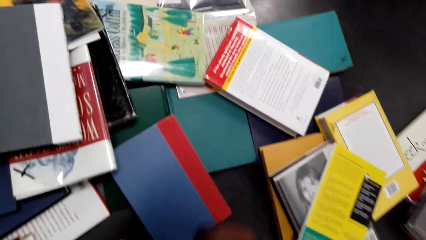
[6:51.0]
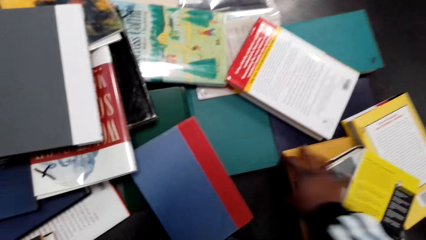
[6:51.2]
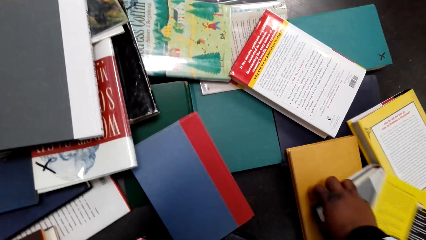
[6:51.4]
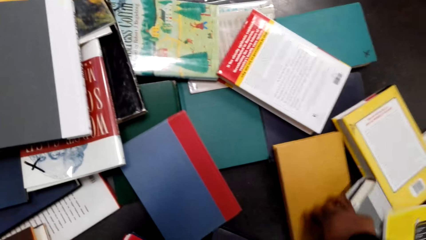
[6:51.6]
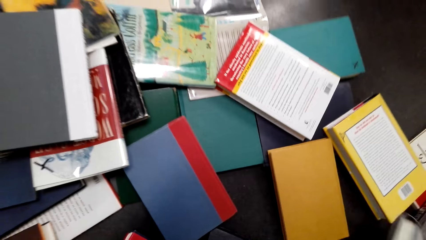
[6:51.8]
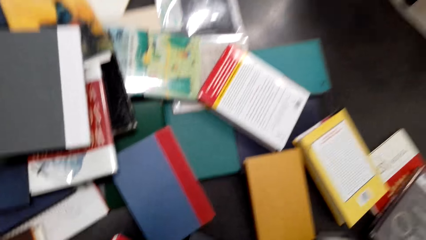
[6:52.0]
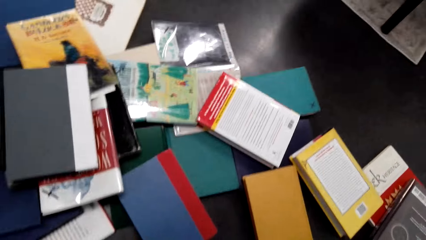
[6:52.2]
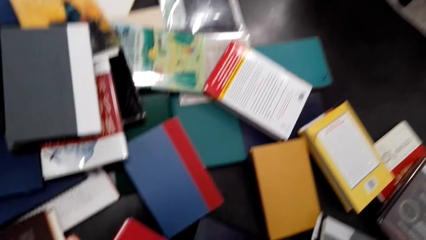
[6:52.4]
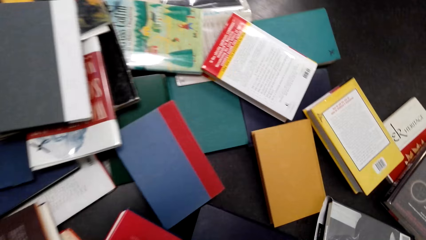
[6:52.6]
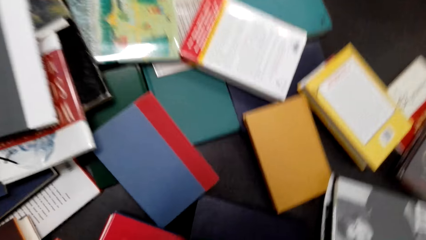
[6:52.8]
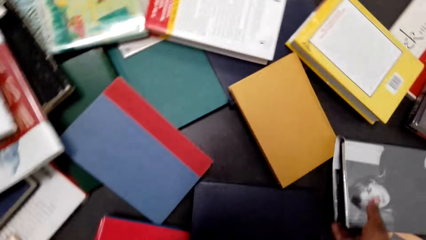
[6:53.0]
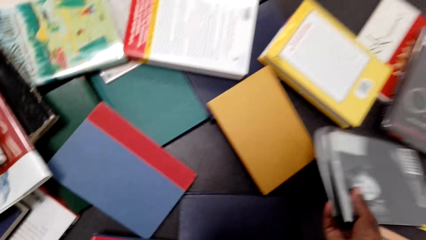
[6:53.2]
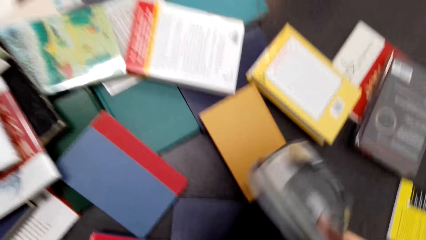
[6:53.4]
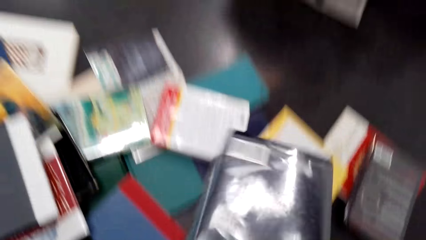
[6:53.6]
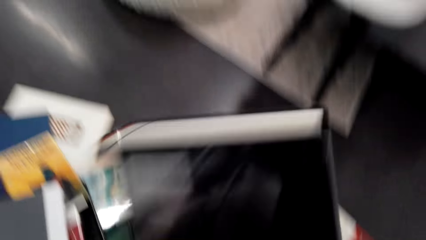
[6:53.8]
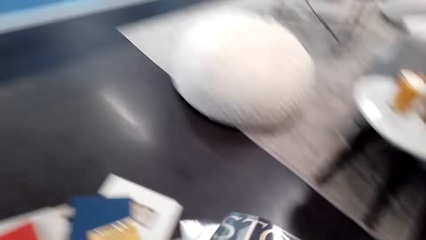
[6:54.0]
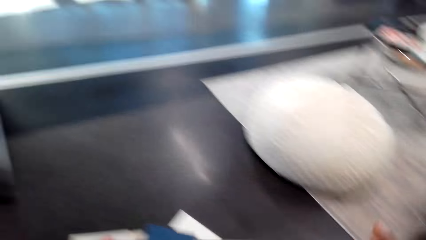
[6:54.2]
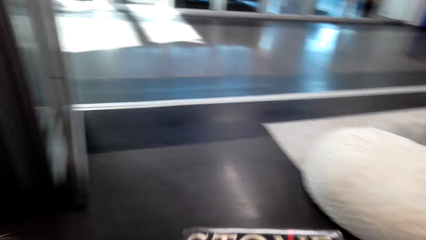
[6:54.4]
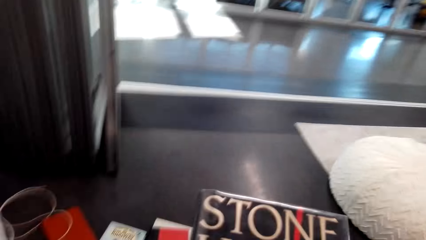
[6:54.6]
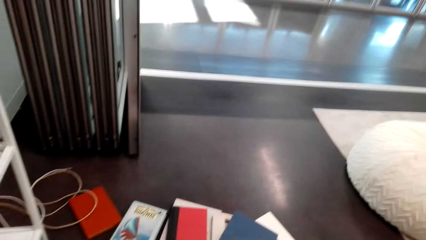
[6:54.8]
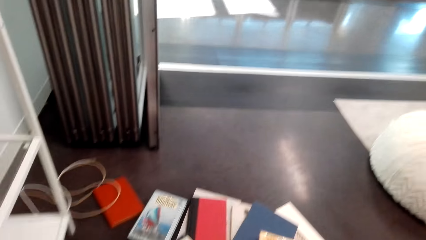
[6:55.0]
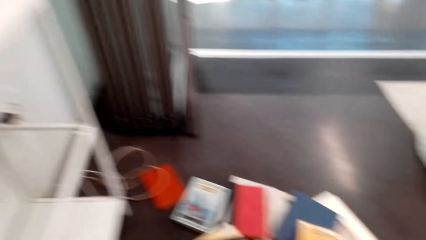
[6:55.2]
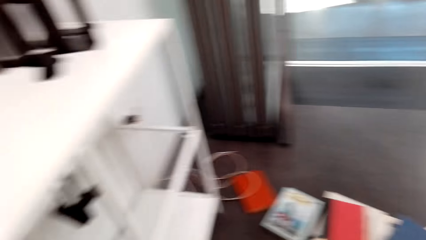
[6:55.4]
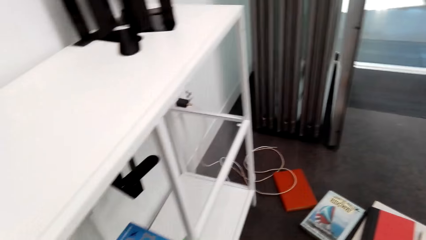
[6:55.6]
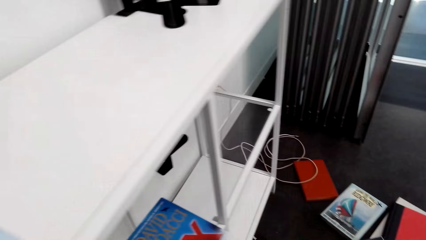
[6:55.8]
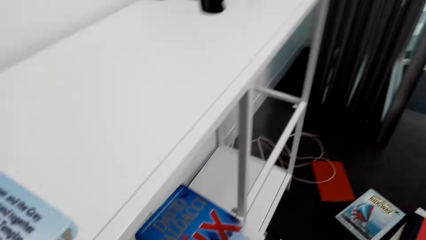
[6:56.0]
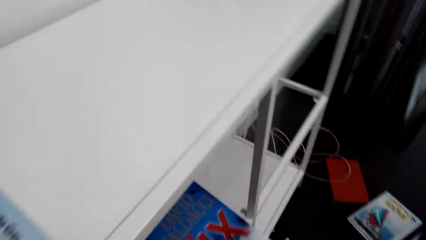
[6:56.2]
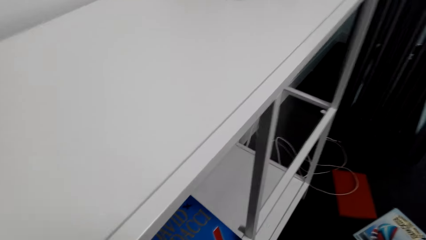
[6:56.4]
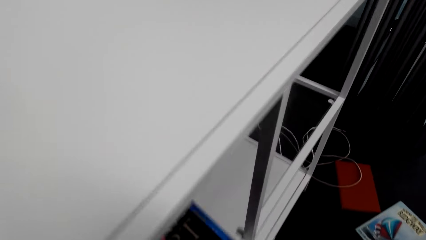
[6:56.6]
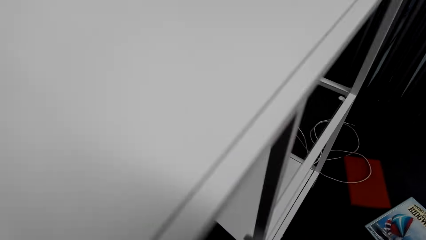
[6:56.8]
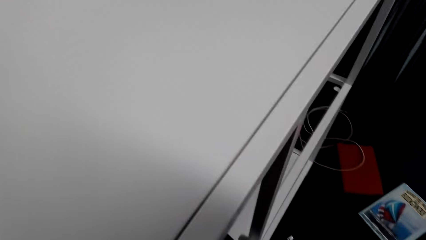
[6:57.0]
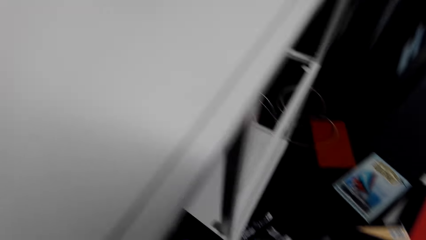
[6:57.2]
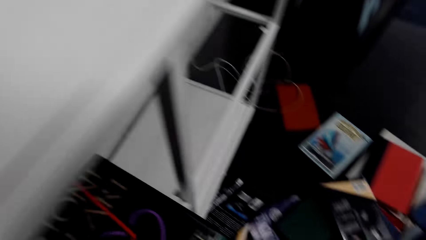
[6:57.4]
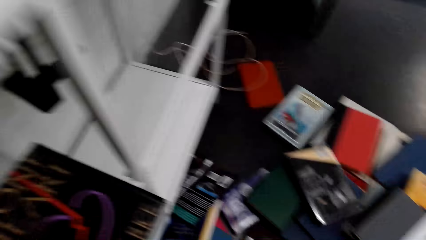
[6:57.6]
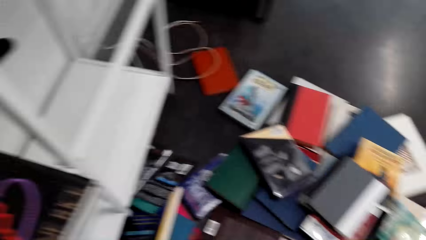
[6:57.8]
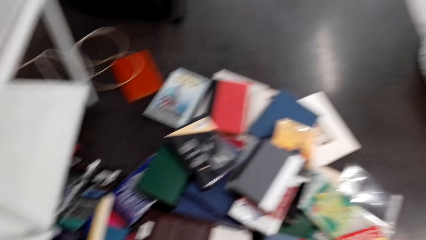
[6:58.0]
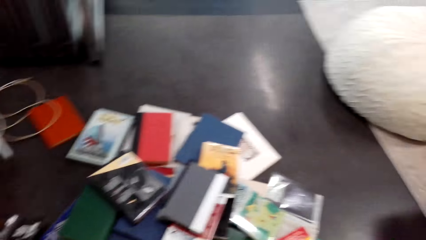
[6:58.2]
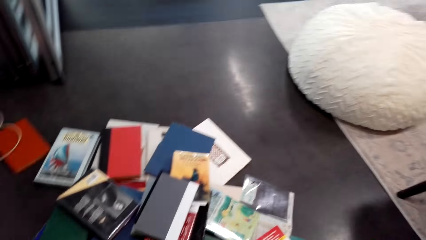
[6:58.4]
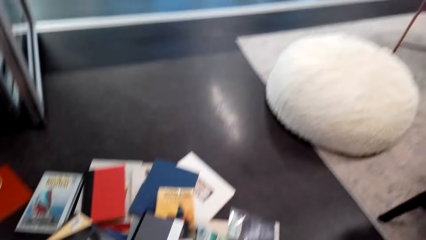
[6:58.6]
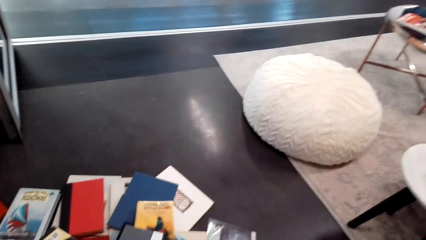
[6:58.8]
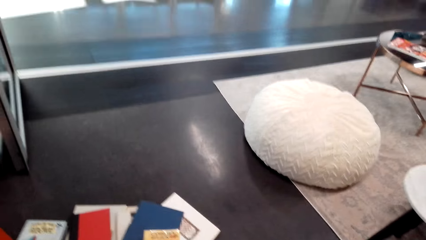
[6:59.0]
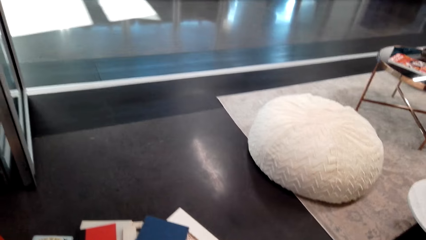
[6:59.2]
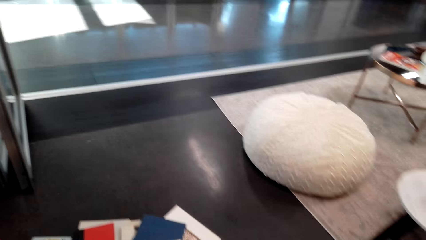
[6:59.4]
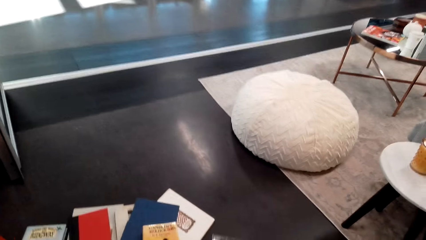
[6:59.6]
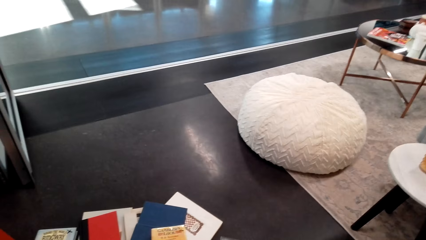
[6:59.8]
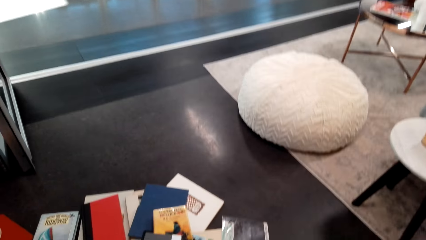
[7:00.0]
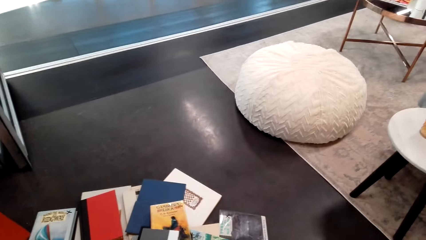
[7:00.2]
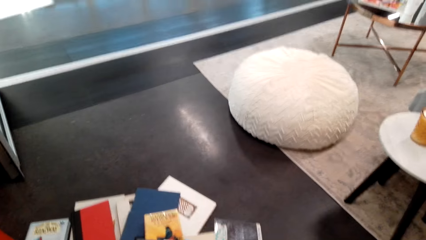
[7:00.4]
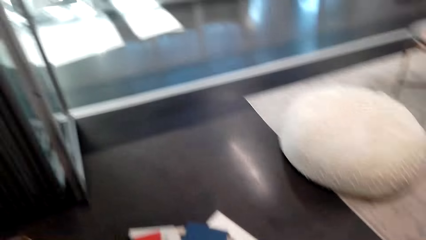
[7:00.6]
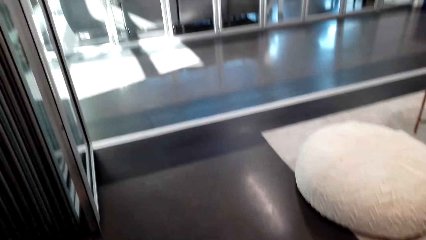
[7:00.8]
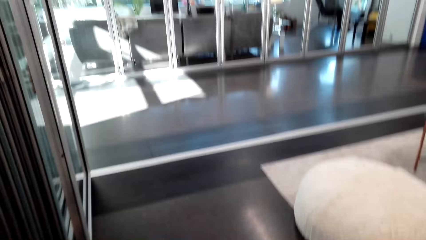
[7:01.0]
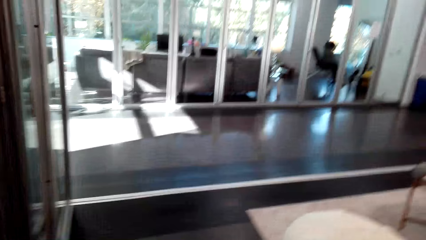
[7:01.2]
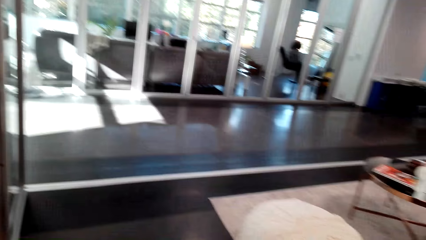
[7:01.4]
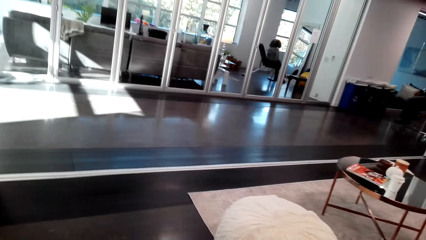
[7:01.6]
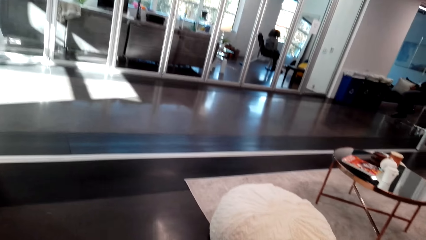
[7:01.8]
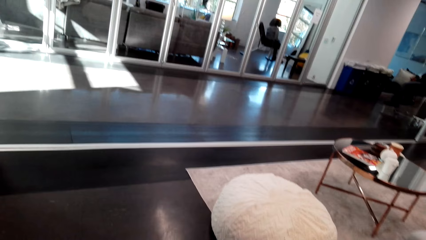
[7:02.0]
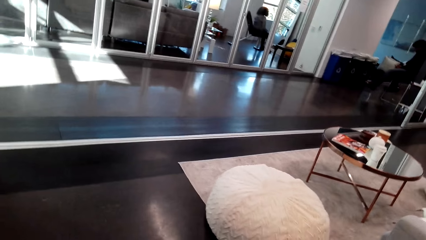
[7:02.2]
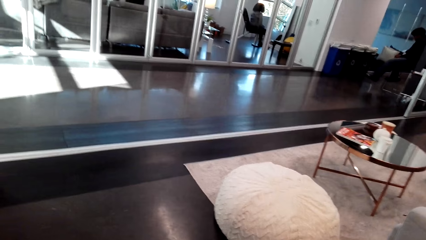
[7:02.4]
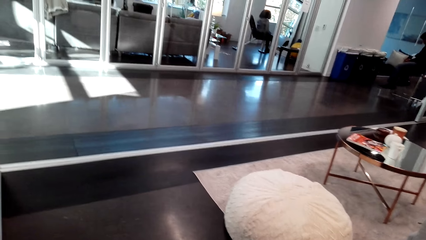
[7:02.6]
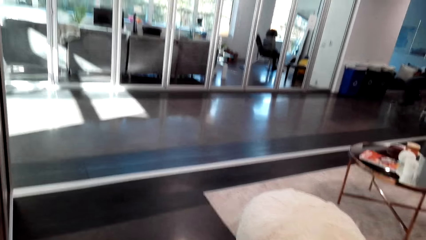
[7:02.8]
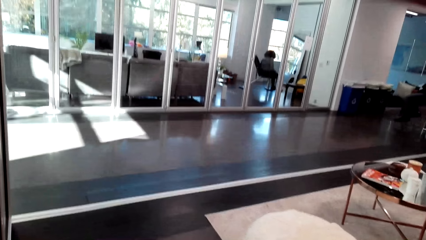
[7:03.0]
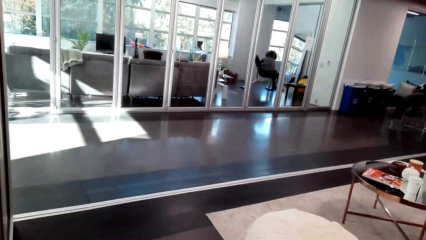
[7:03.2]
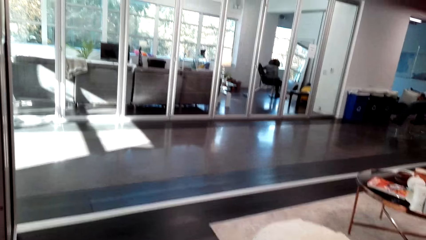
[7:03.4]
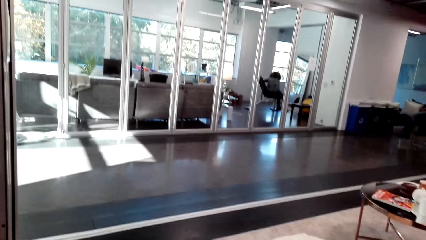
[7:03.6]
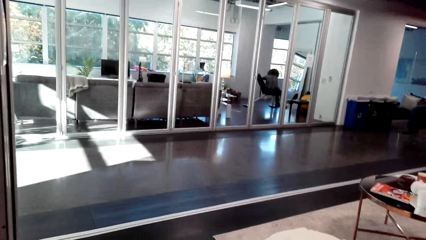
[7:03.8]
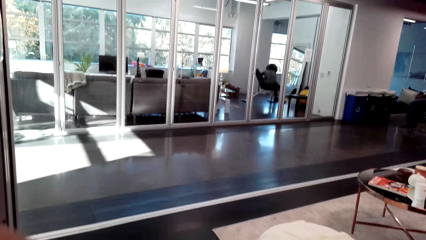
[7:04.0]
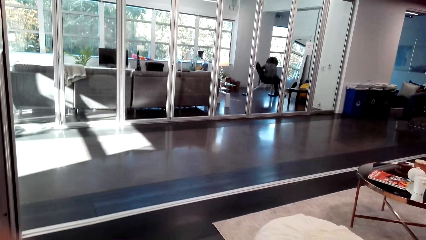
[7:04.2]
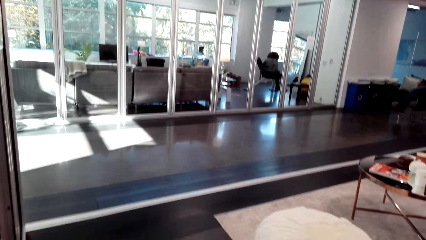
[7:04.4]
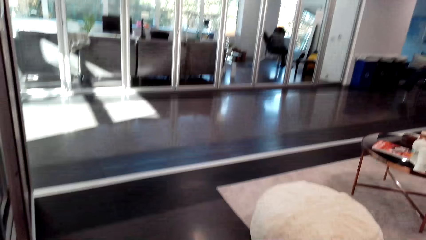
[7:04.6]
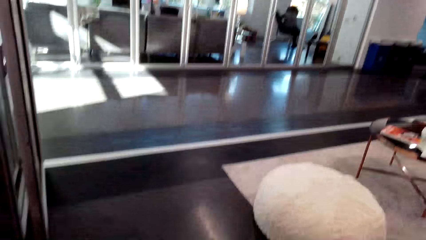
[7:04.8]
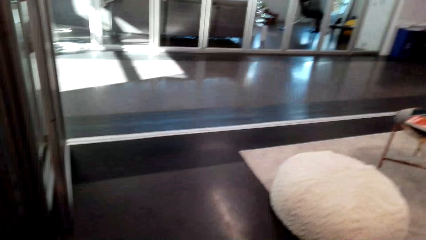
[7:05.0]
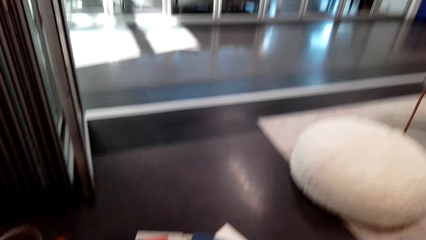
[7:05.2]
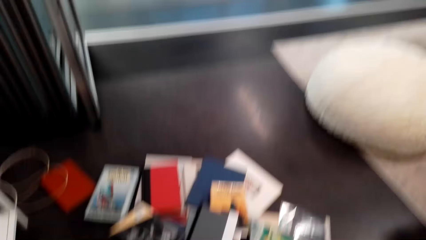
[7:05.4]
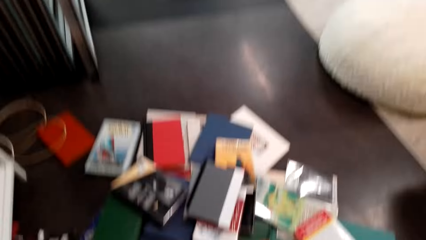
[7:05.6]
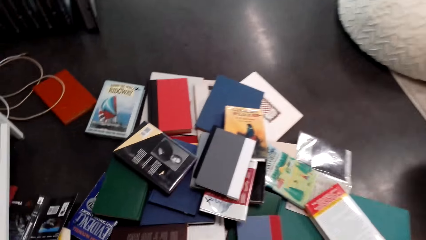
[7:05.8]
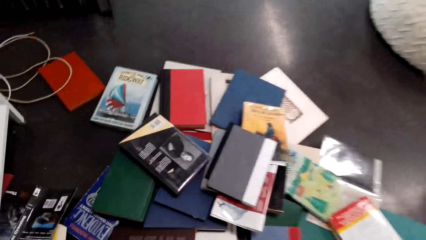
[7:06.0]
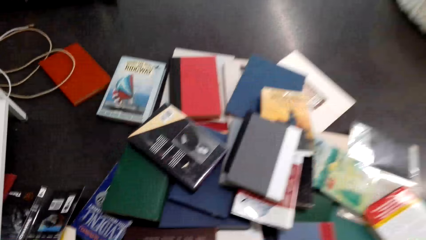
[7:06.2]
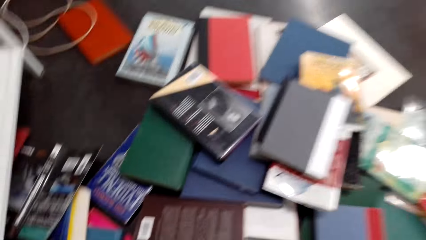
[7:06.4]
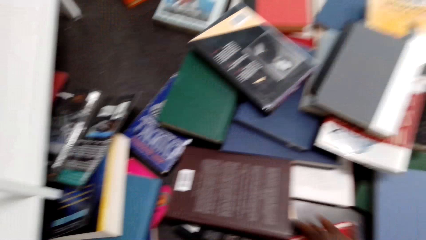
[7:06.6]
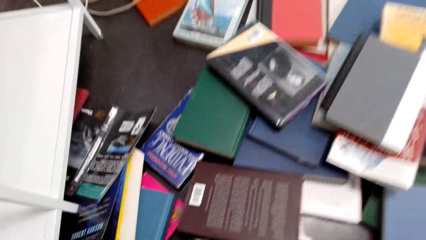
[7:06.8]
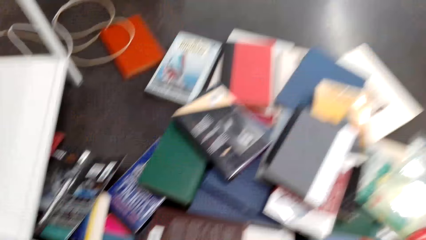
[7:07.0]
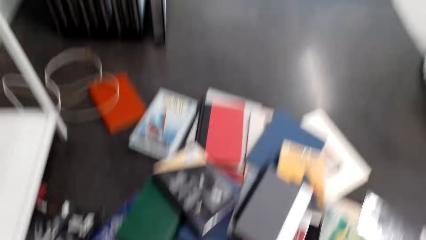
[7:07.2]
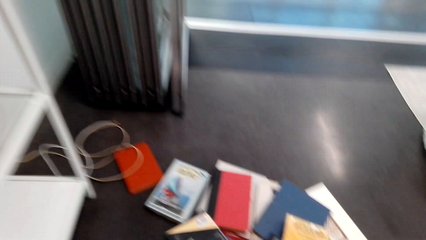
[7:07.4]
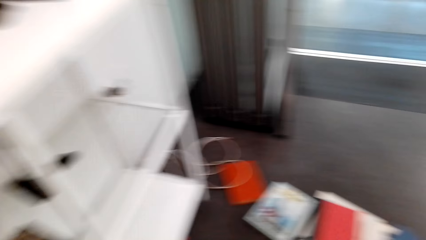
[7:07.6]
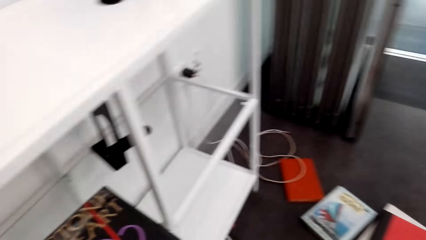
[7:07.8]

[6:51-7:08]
The camera wearer adjusts books on the floor. They pick a book. They pick another book. They adjust the book. They put the book in the bookcase. They look around in the house. They bend towards the books on the floor.
